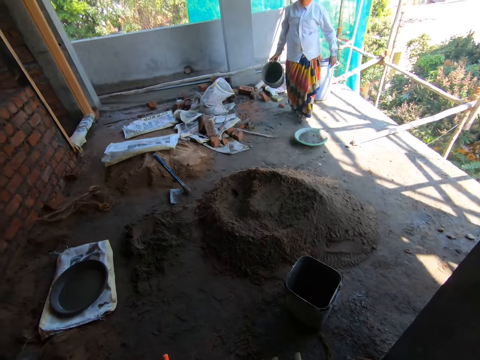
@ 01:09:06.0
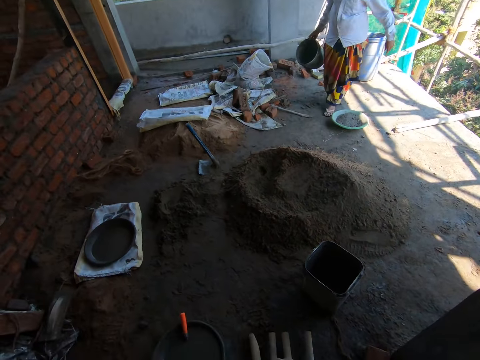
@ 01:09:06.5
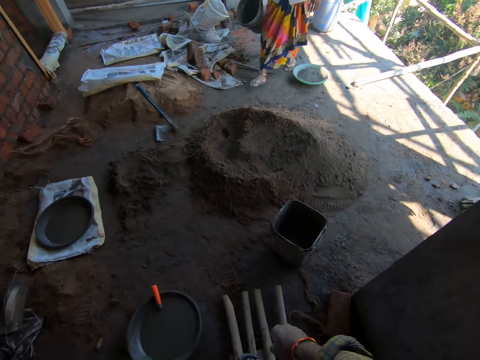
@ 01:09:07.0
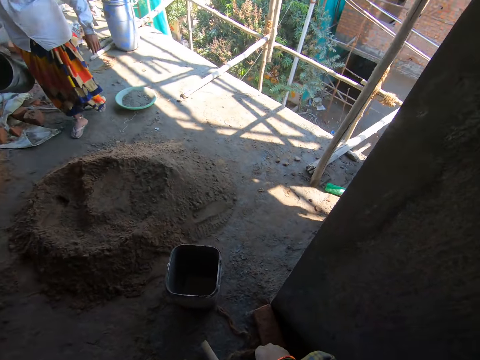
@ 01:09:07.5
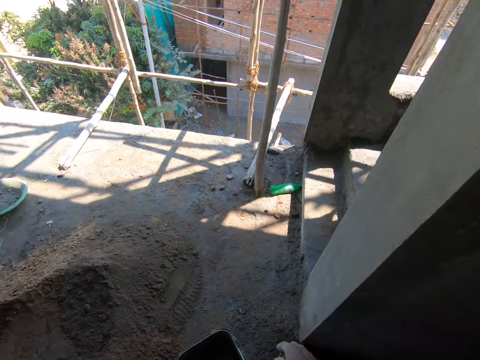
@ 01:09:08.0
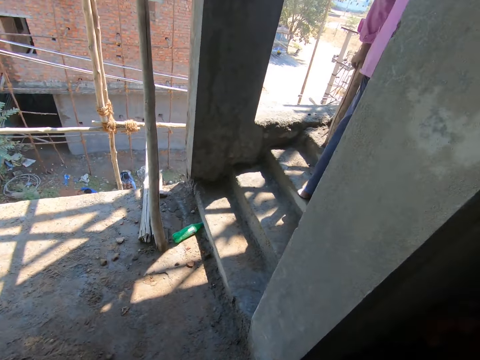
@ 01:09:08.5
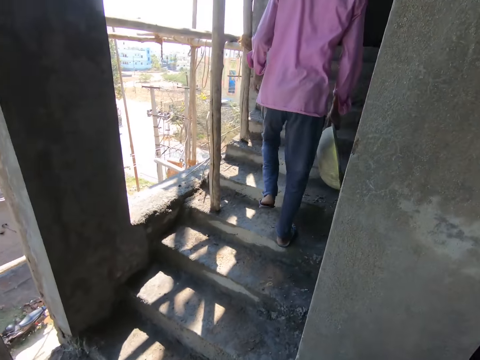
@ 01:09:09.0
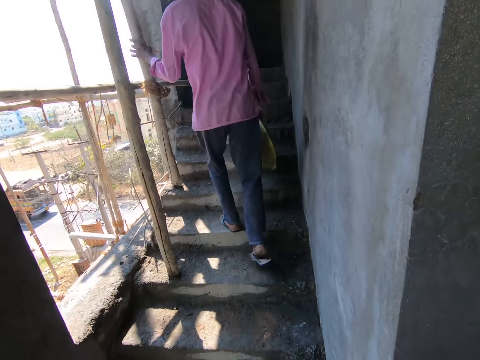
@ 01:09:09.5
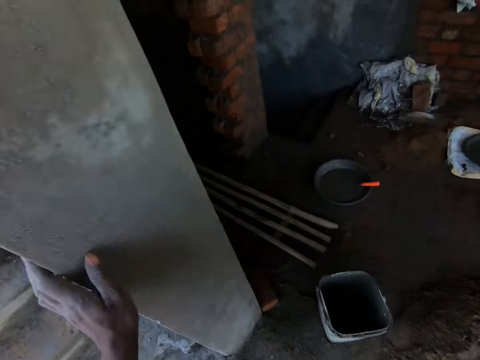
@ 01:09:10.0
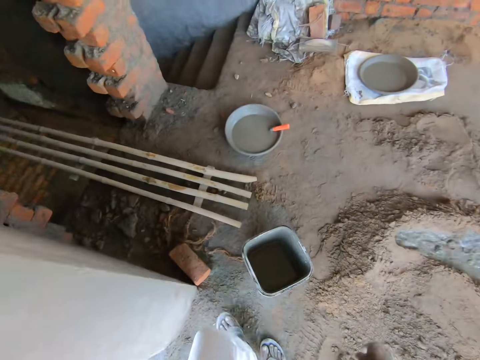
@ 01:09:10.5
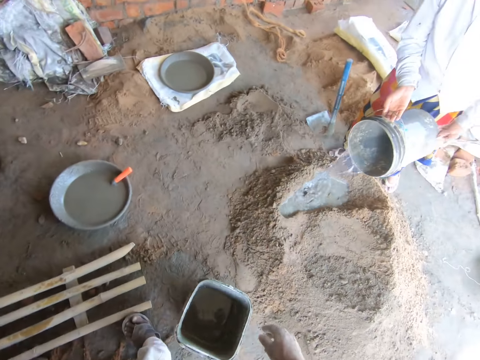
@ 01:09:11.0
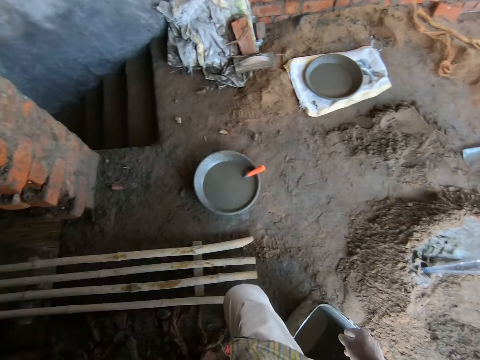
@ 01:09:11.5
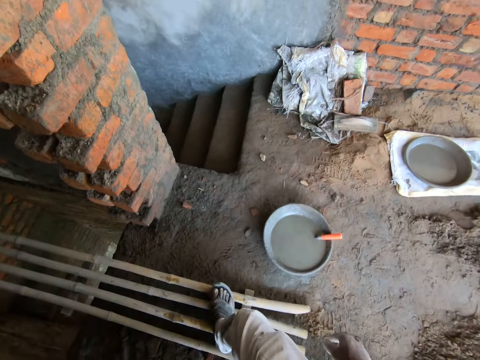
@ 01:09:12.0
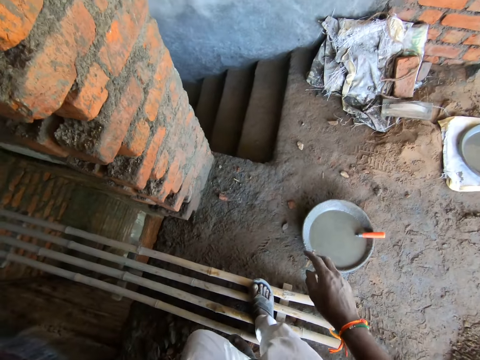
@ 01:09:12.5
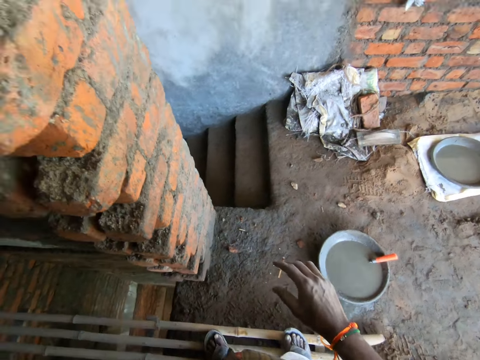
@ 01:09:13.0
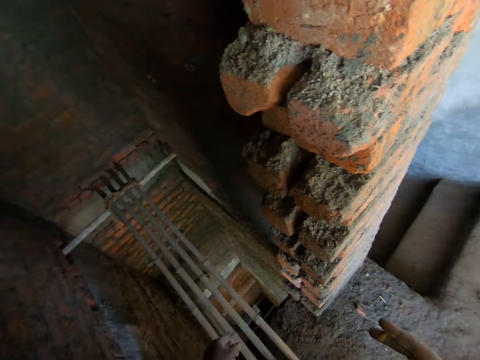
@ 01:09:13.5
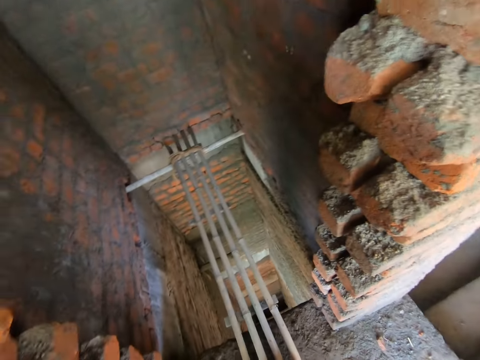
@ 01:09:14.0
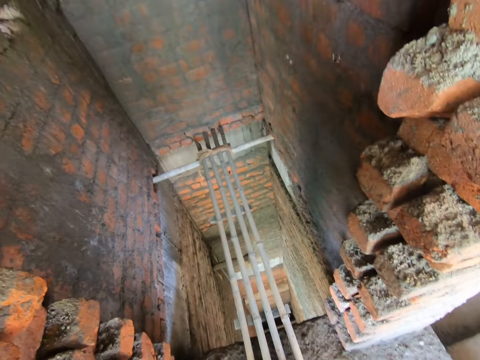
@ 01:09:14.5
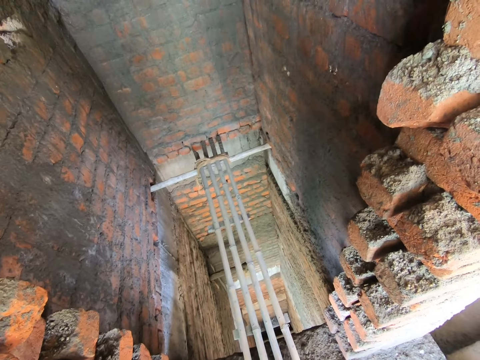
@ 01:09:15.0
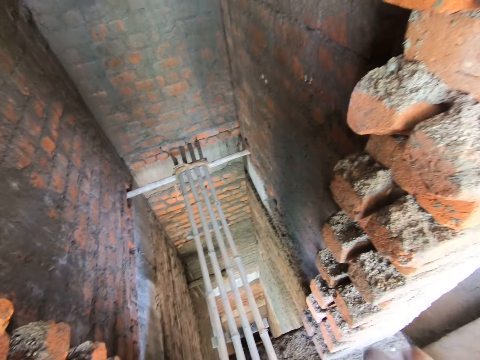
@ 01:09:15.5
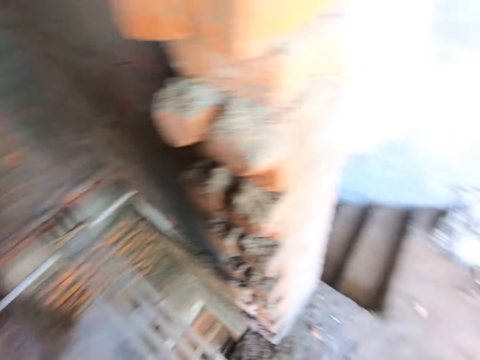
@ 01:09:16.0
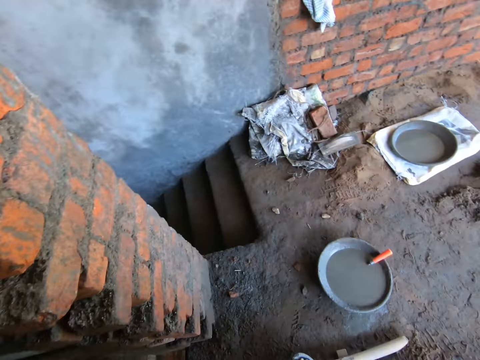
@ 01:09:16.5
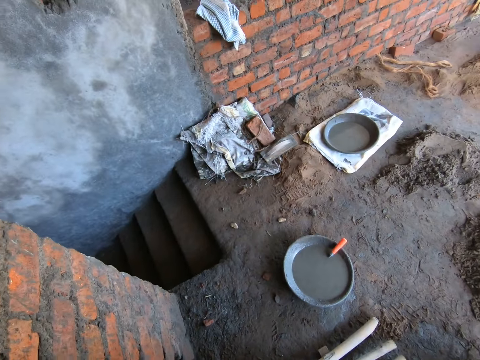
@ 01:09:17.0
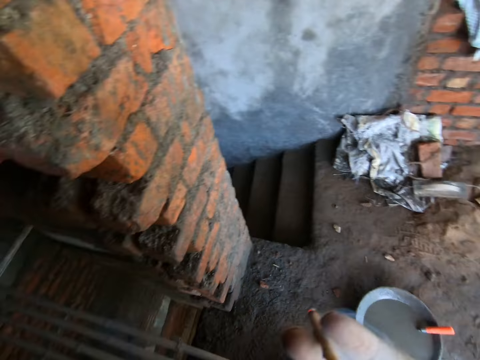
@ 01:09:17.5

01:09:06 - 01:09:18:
A person walks in the site. The camera wearer interacts with the man and the woman. The man walks up a flight of stairs. The camera wearer touches a wall. The woman pours water onto the ground from a bucket in both hands. The camera wearer steps on the sticks. He shakes a stick of cigarette in his right hand, smokes the stick of cigarette in his right hand, and looks around.

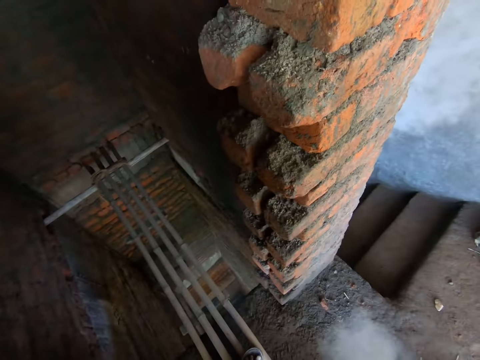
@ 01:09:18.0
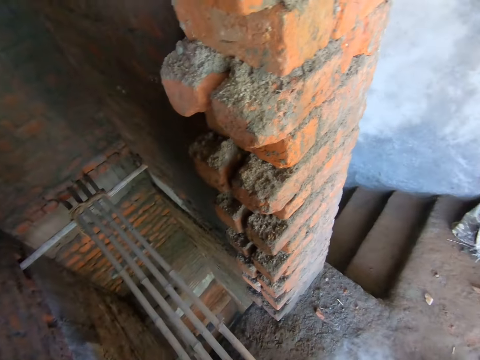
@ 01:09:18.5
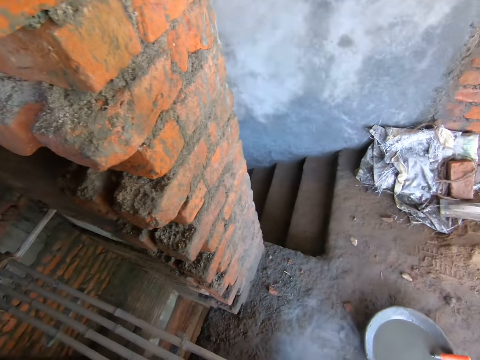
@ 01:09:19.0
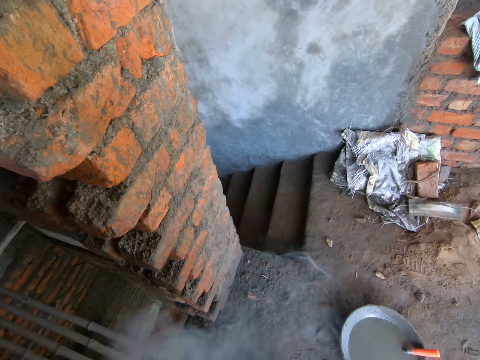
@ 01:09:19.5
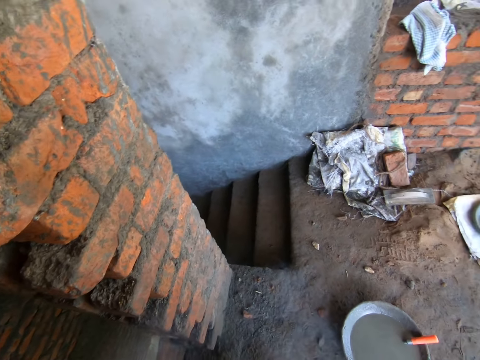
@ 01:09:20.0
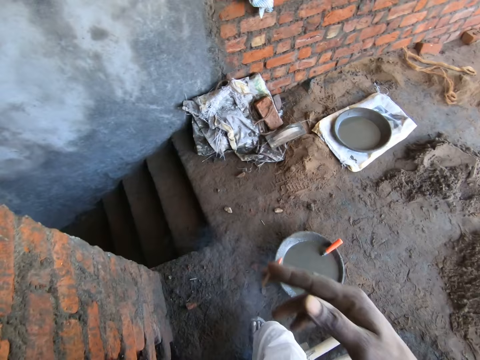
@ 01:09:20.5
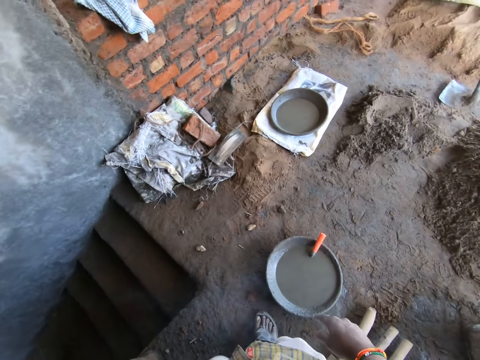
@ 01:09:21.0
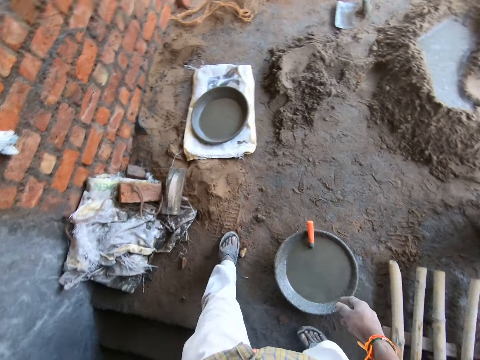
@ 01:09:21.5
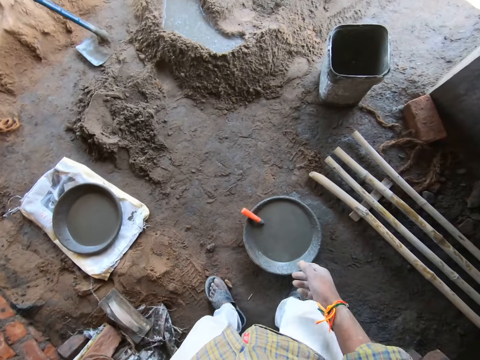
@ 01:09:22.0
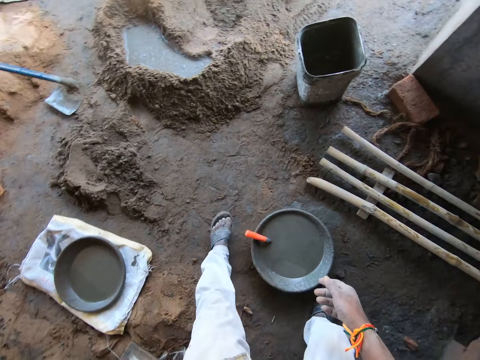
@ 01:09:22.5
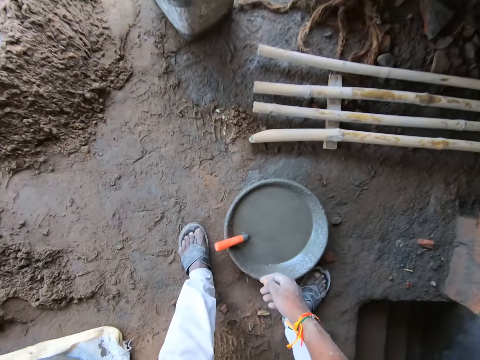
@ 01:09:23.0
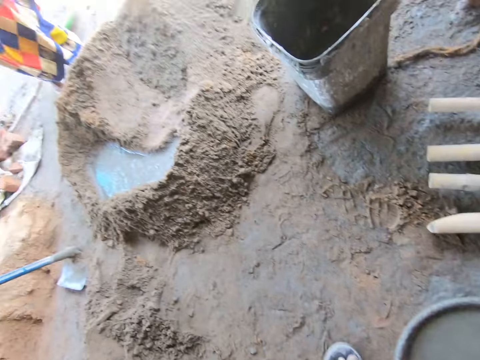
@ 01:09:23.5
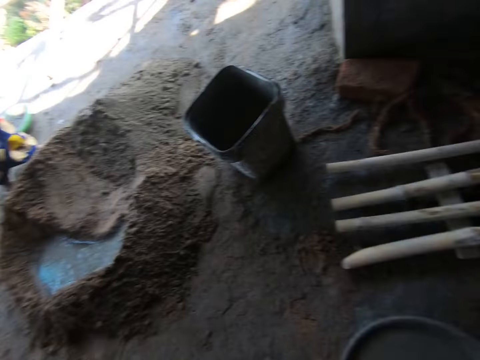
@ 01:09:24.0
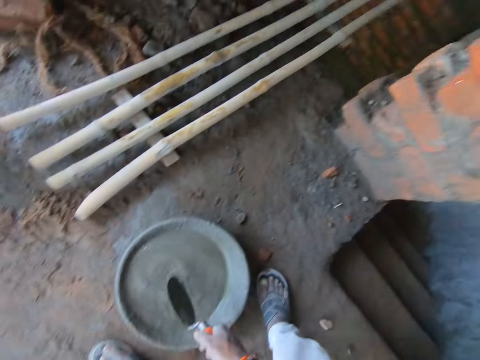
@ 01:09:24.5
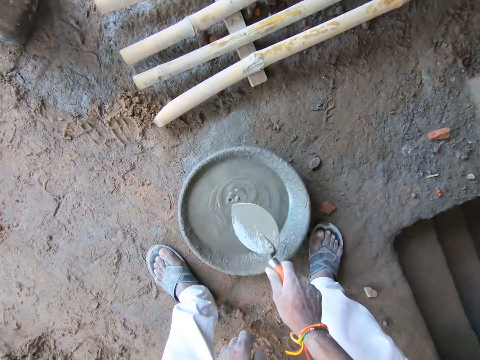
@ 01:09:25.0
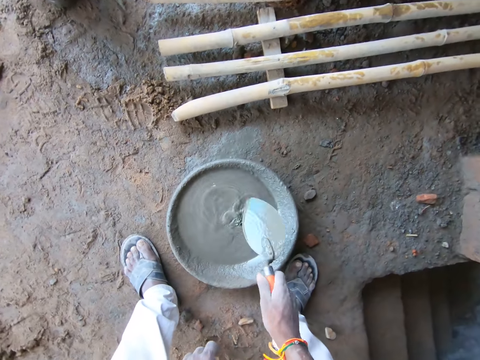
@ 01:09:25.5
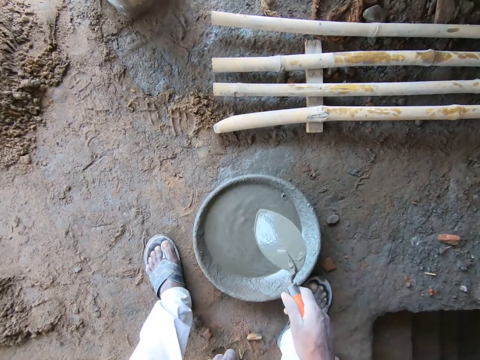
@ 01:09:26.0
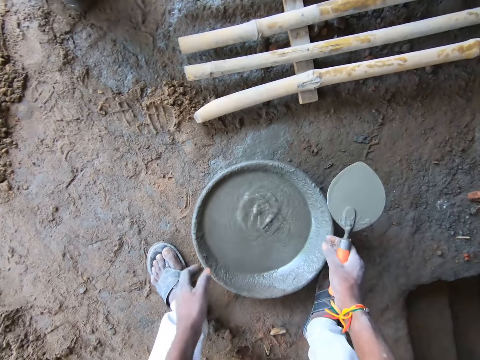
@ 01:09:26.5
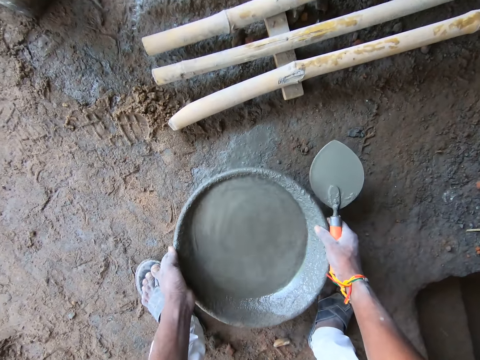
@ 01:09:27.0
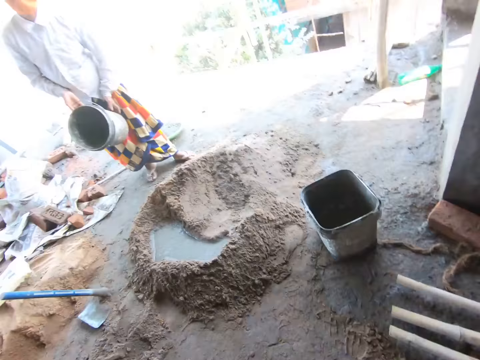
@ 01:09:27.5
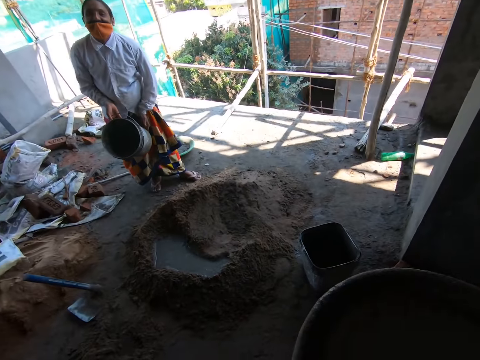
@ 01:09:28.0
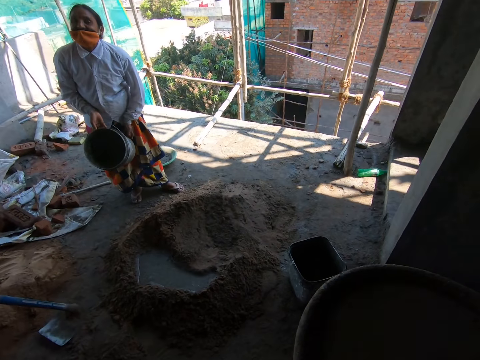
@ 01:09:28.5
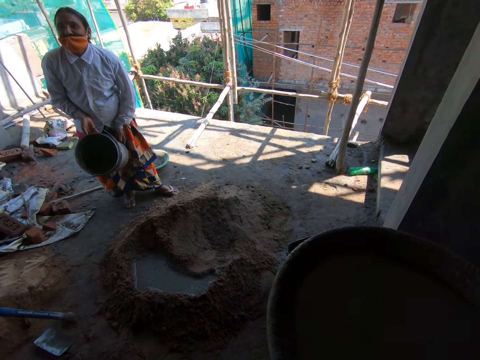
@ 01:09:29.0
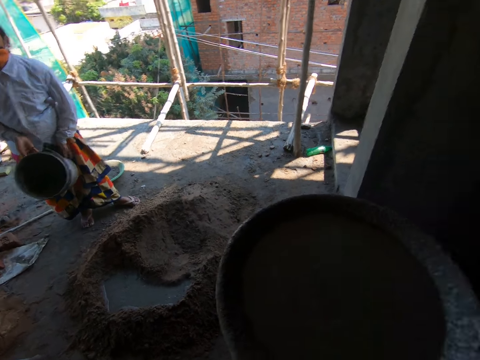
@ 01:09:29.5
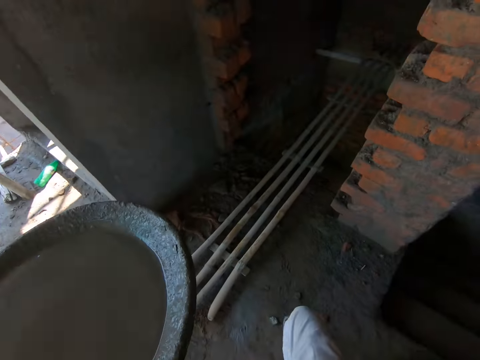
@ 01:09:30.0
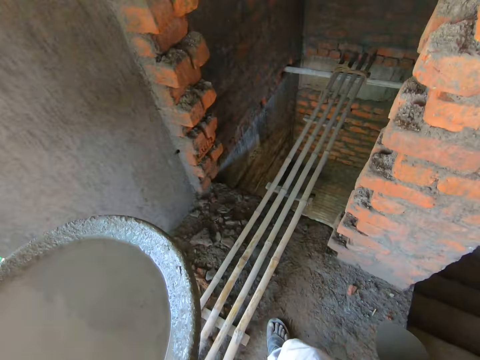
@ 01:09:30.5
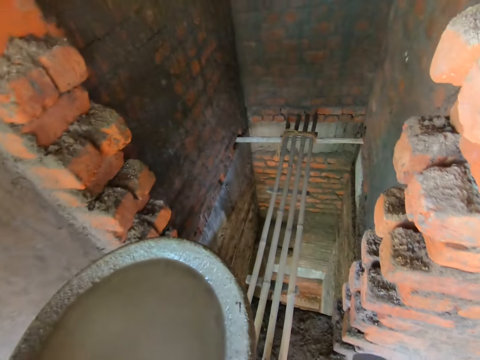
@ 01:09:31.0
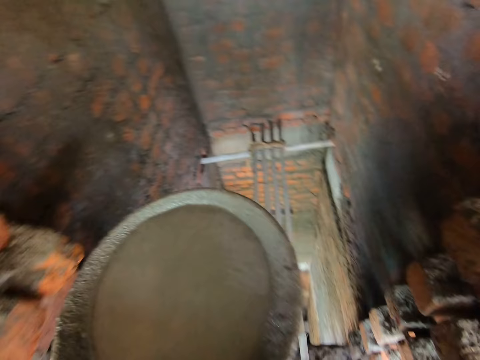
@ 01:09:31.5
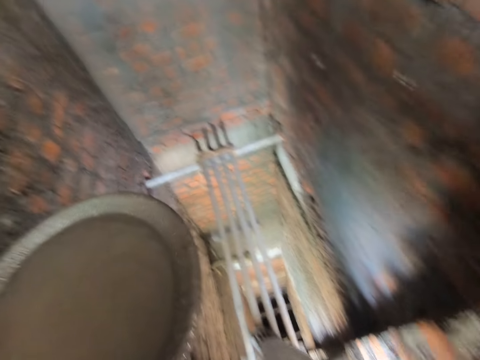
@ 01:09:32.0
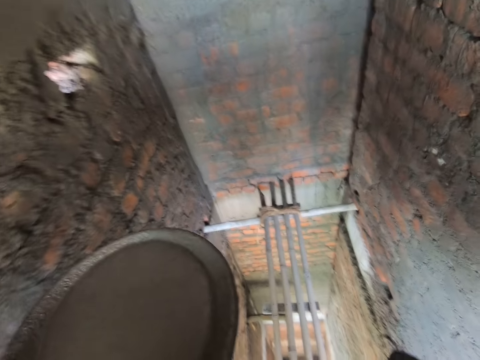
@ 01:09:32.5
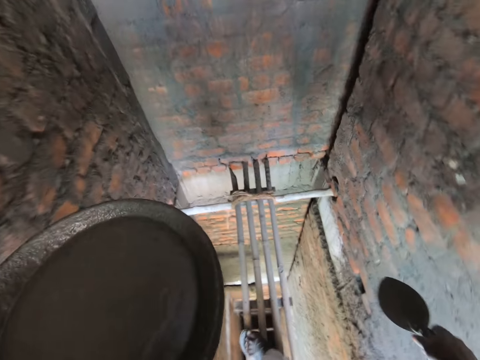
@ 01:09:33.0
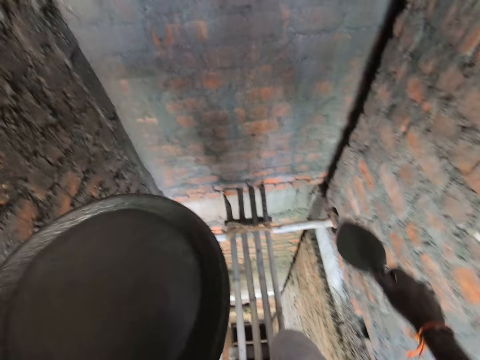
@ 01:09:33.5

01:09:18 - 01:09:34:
The camera wearer throws down a cigarette. He picks up a brick trowel from an aluminum bowl of water on the floor with his right hand. A person holds a bucket. The camera wearer picks up the aluminum bowl of water from the floor with both hands. He walks on the sticks.
